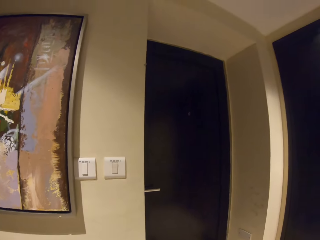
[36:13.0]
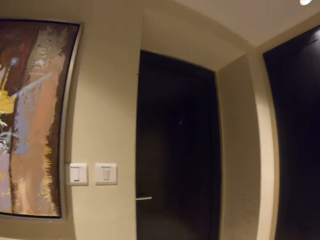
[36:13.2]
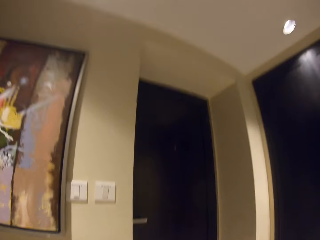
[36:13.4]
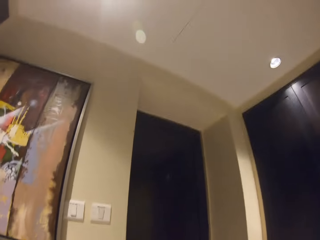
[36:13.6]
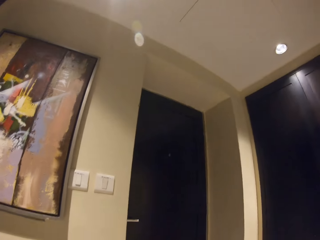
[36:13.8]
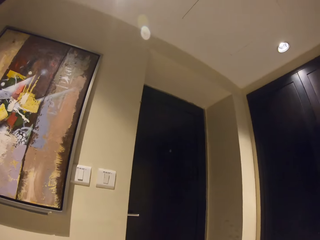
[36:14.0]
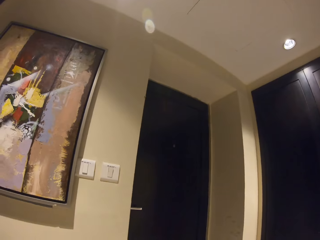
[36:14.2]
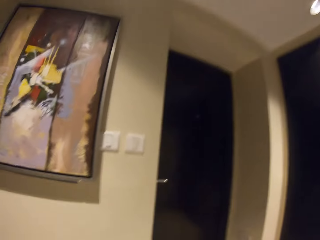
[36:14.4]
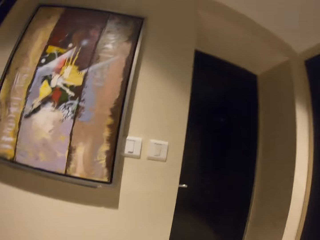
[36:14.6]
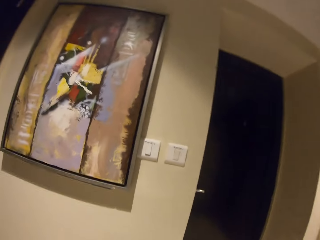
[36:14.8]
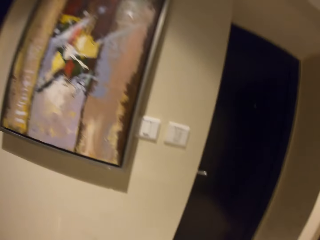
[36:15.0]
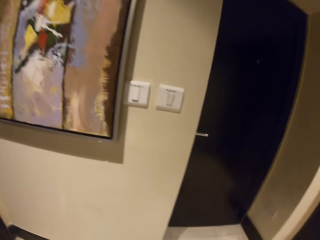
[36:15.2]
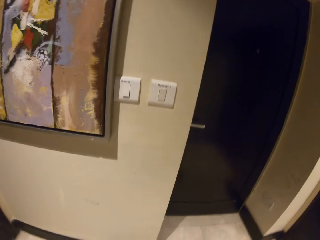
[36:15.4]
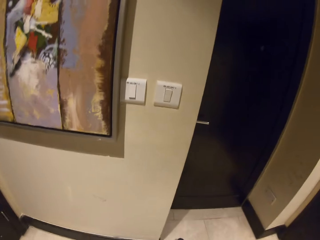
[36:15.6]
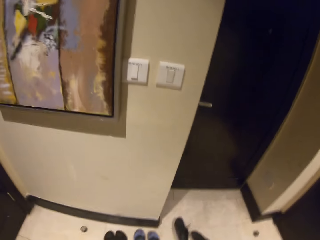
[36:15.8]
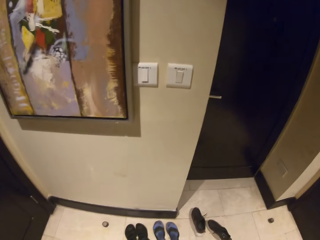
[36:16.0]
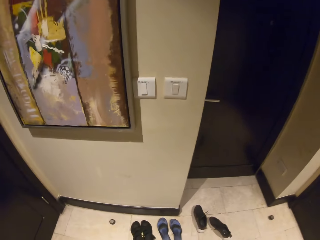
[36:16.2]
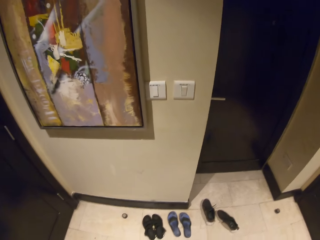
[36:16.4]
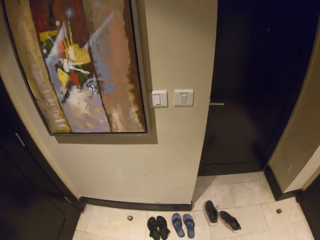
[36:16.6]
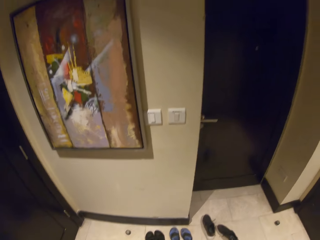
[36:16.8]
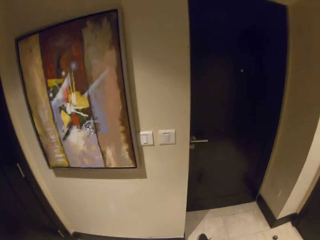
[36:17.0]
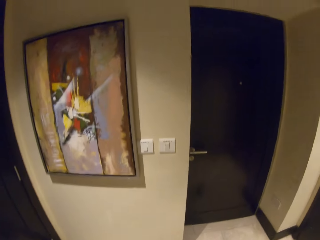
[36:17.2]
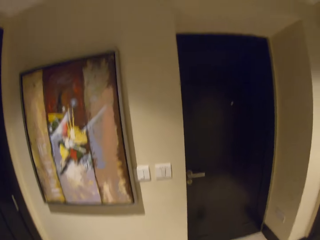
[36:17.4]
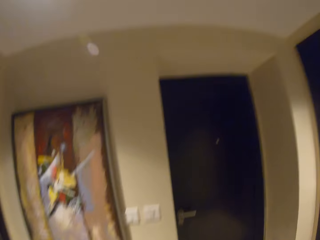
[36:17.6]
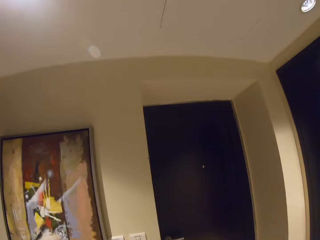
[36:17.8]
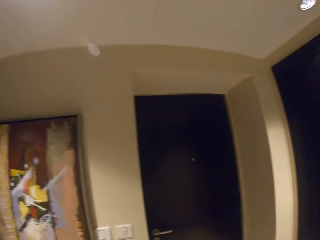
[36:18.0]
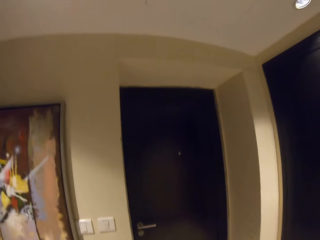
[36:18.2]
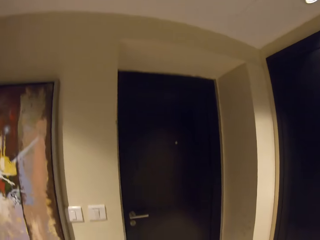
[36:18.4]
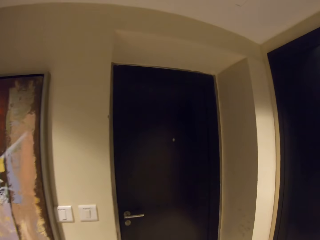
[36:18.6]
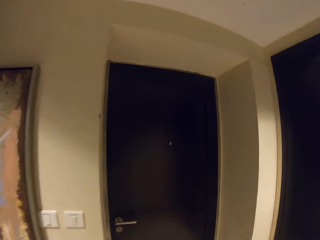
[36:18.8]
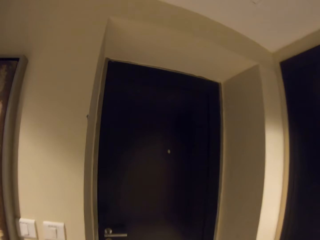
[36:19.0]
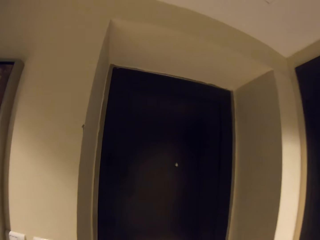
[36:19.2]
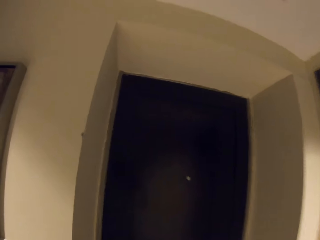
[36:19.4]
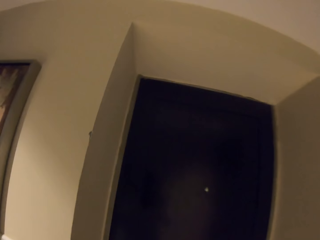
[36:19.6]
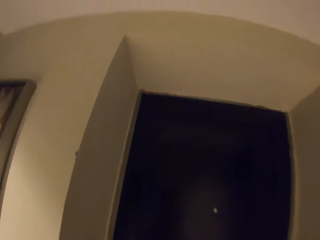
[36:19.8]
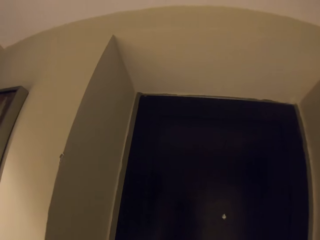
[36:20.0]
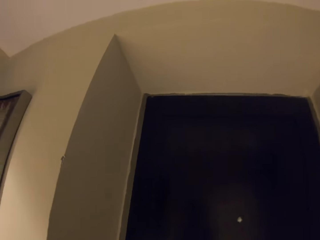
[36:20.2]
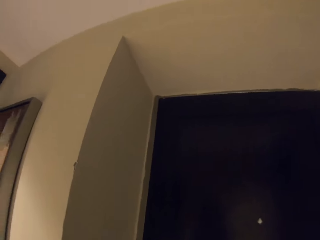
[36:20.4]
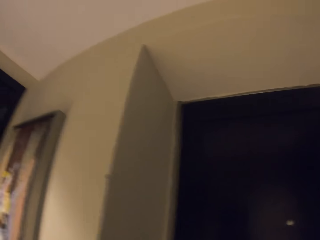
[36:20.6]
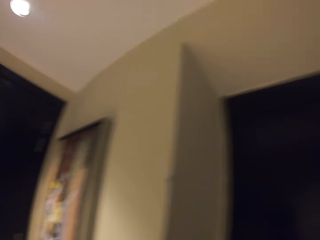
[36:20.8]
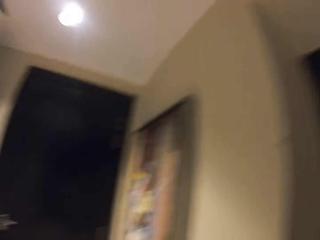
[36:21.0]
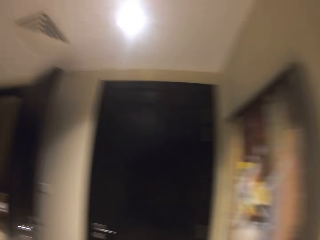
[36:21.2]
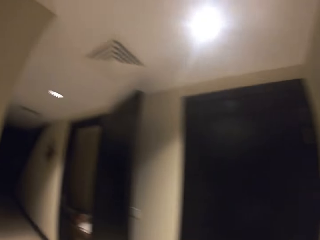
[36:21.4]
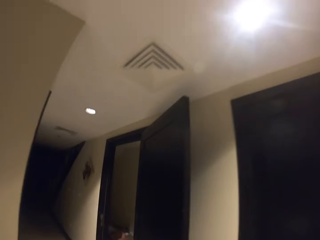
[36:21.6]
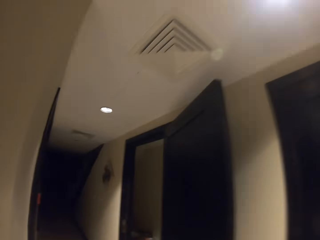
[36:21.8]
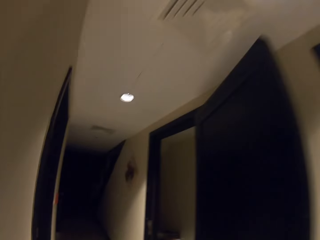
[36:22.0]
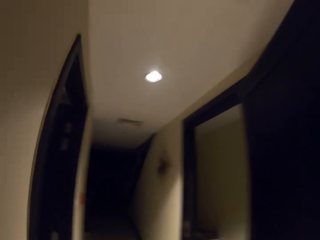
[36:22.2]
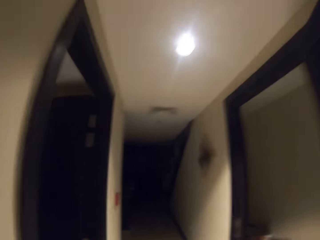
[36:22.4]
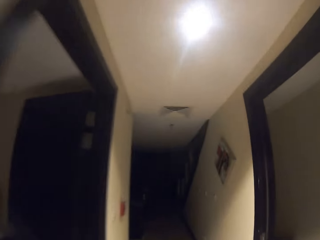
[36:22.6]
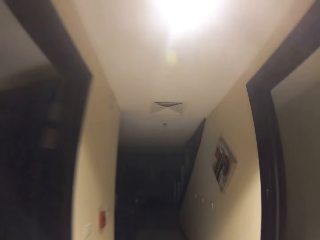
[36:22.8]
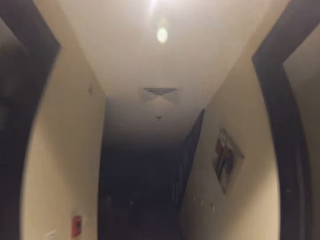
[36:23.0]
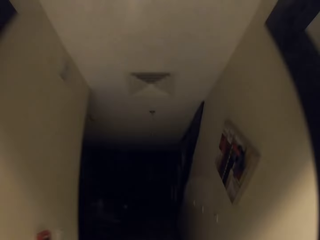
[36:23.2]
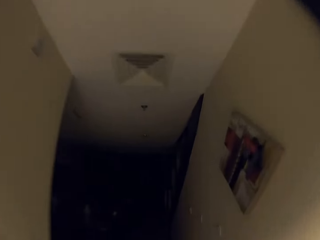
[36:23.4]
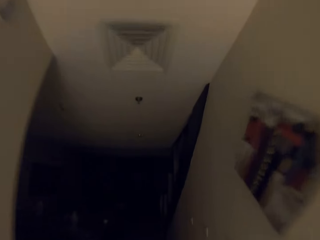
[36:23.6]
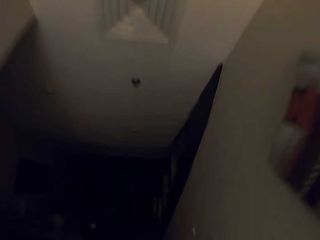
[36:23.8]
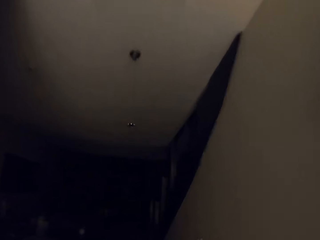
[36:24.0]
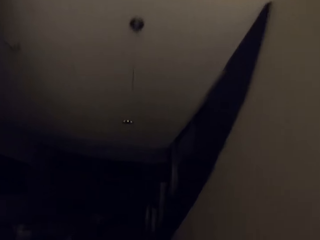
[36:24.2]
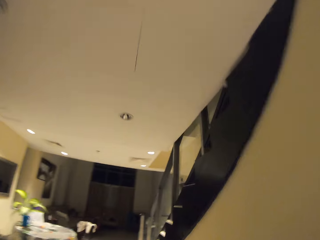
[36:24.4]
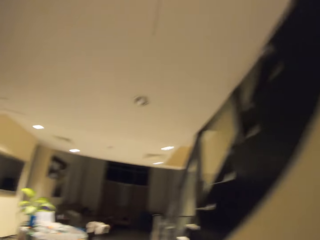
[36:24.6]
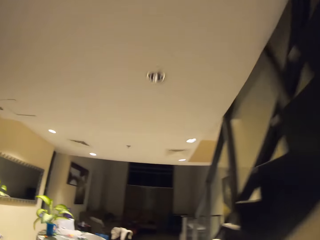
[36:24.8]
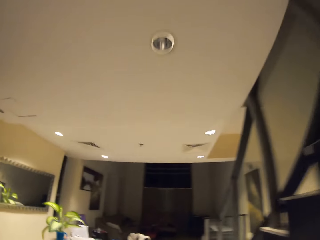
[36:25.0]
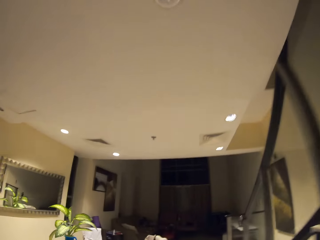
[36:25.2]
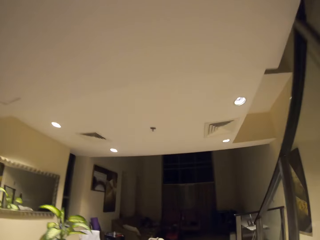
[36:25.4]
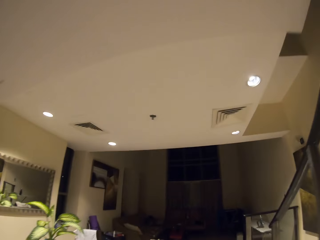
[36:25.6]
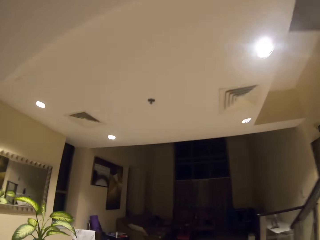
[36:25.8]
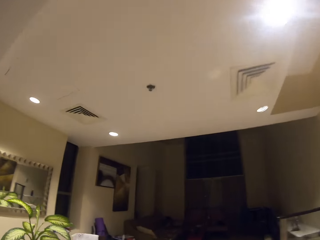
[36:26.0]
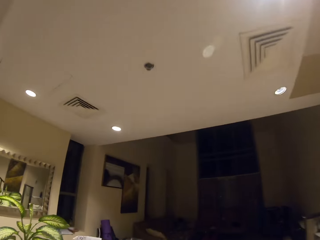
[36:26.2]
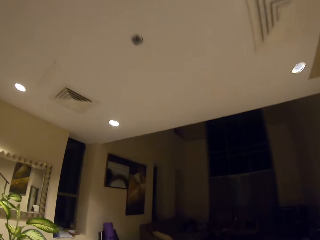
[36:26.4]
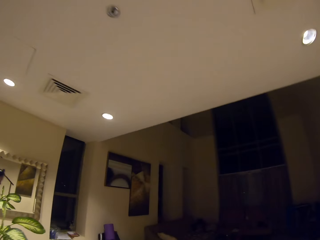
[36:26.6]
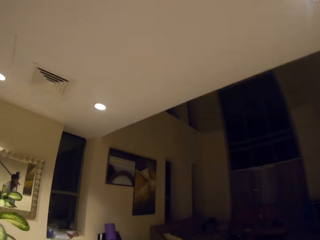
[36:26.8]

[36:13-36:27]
The camera wearer turns left and walks on the corridor.

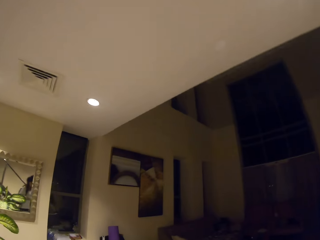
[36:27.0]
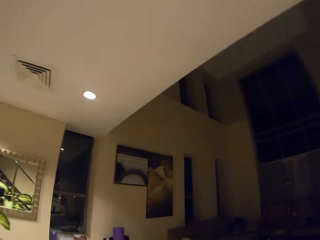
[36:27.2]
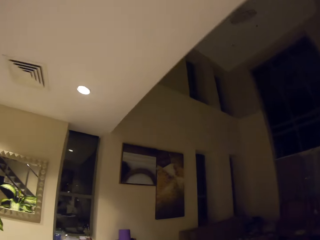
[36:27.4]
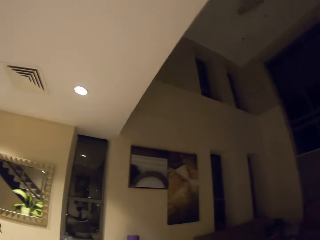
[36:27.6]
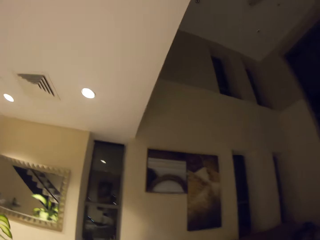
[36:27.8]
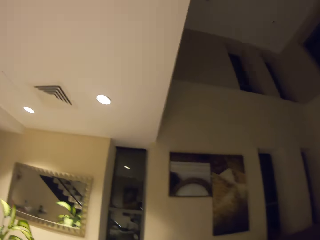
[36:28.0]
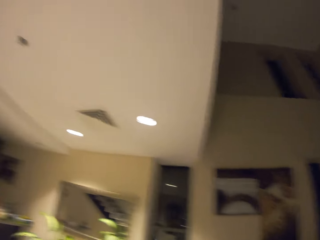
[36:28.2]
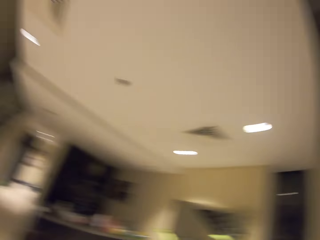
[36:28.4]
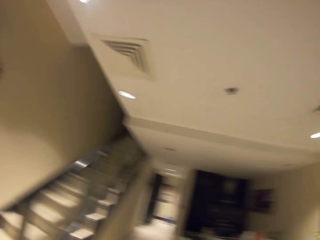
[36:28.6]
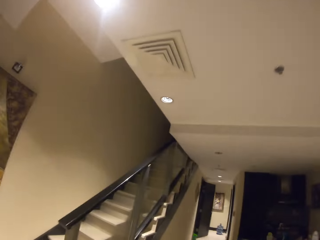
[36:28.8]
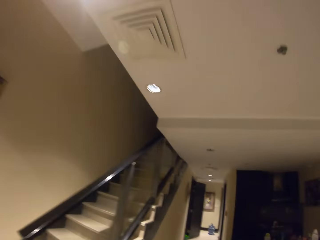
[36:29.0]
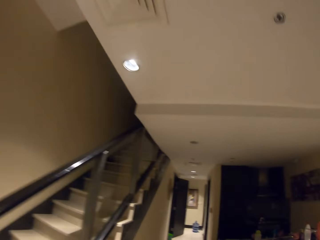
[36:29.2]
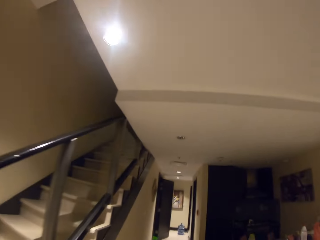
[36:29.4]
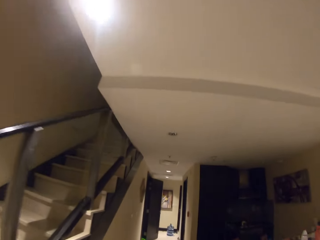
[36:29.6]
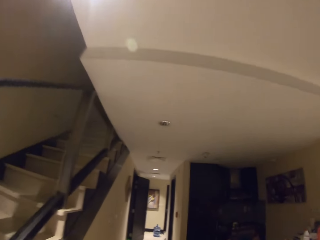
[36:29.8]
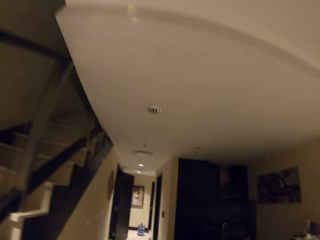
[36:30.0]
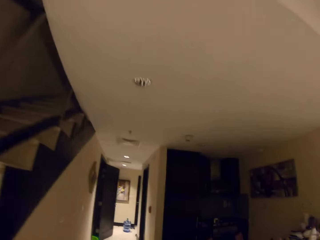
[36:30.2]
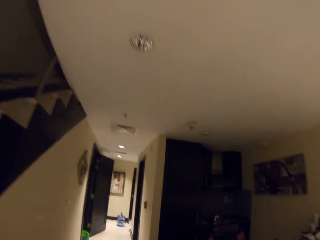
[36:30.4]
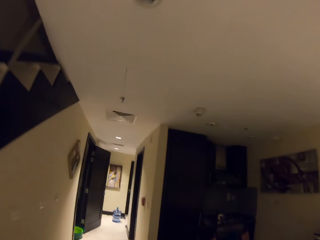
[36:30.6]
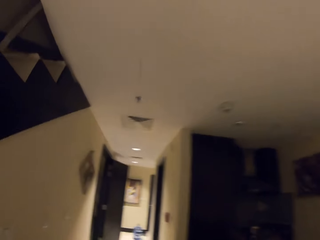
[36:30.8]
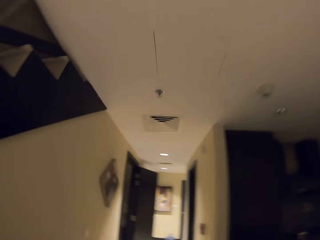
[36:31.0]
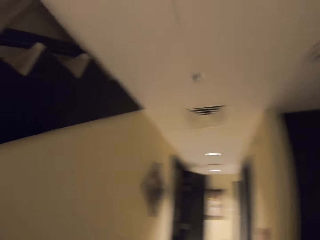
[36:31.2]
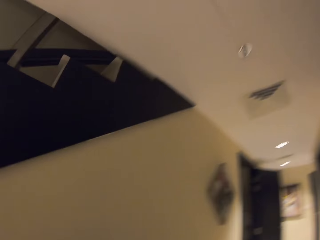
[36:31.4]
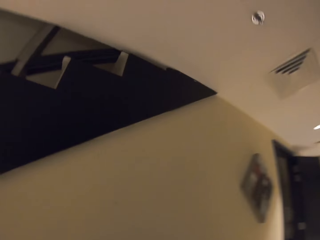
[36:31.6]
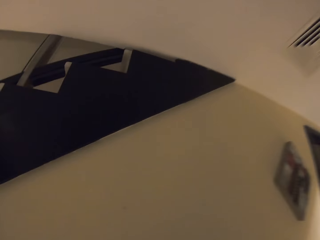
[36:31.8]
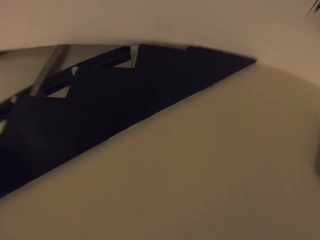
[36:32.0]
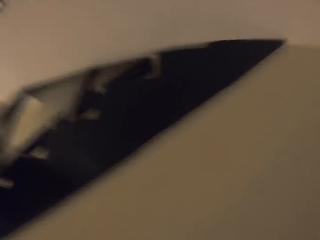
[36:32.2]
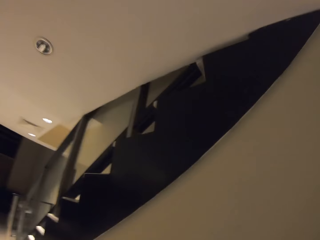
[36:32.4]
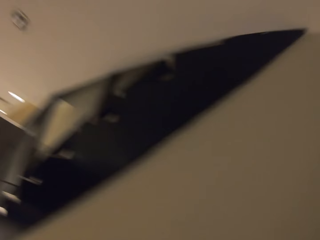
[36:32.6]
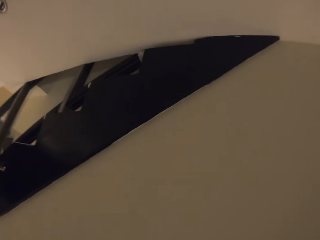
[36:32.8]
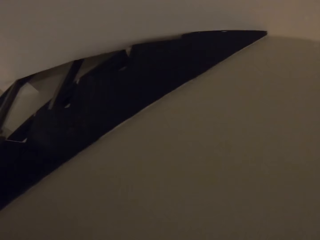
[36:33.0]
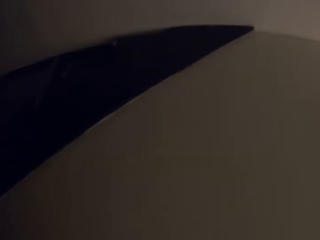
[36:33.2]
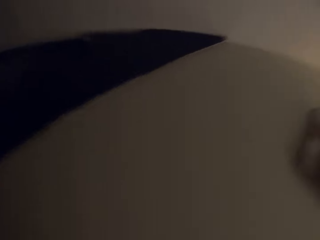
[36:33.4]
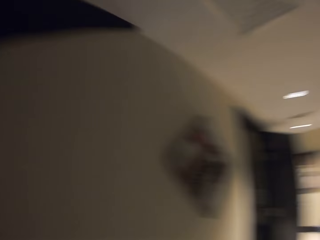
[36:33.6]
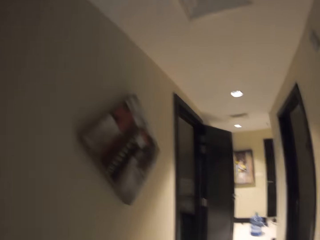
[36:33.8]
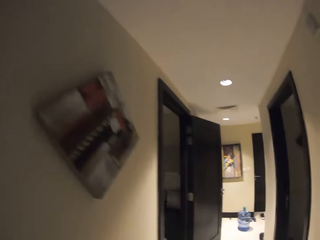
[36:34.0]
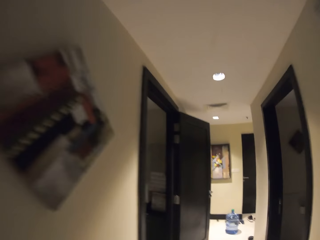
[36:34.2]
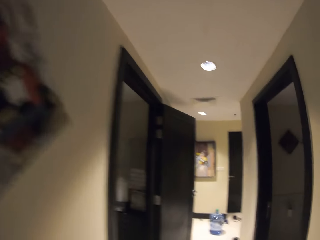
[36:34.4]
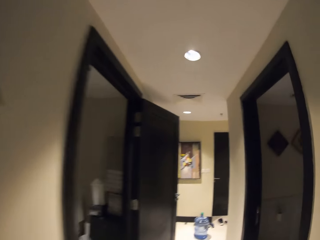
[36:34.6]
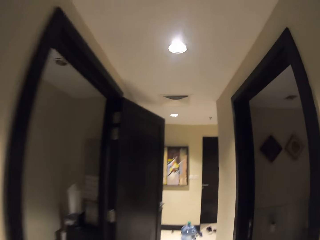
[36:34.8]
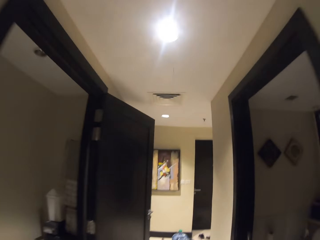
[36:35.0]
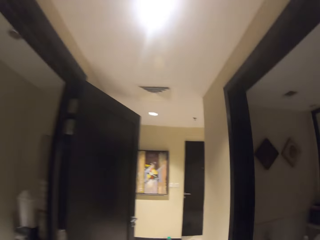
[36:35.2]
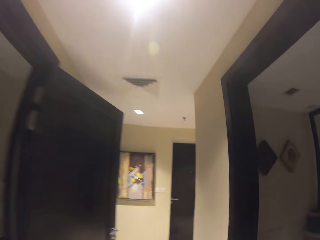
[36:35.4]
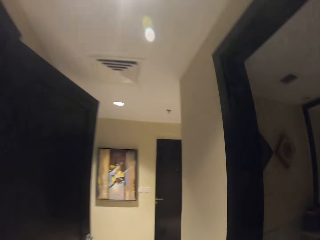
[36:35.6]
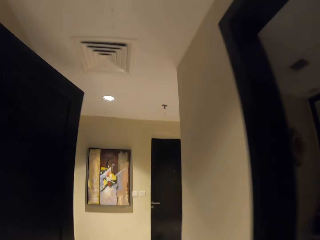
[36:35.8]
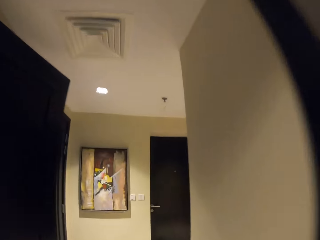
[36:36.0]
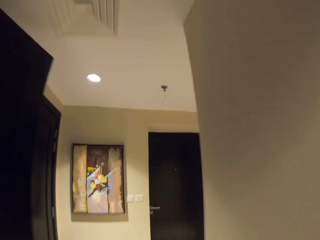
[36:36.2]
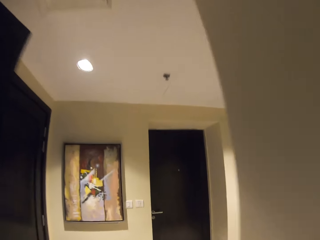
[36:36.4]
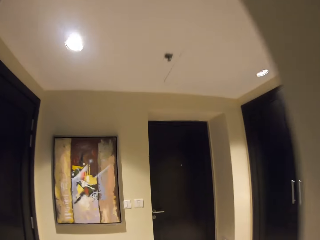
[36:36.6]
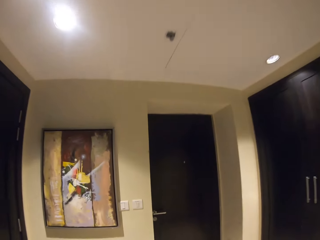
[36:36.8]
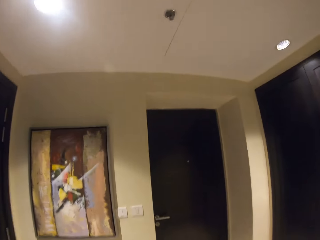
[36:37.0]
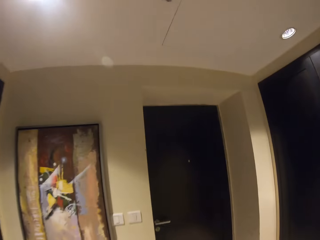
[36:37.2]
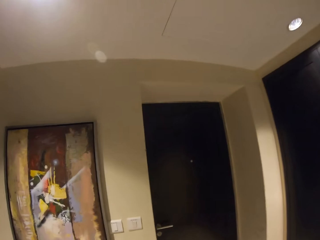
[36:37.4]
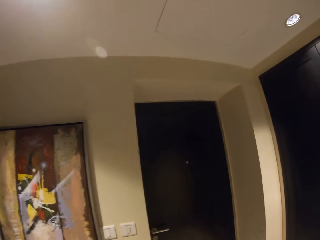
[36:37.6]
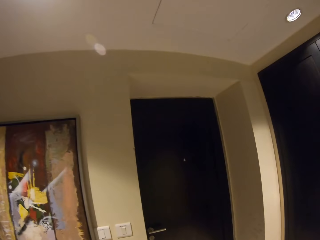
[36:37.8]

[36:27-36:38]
The camera wearer turns left. They look around. They walk on the corridor.
